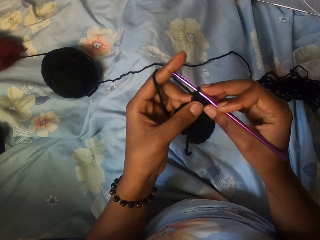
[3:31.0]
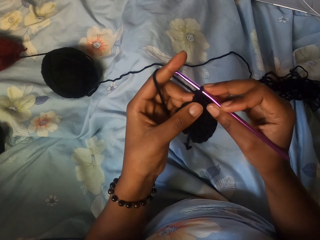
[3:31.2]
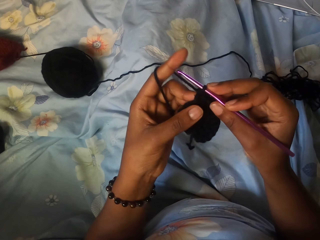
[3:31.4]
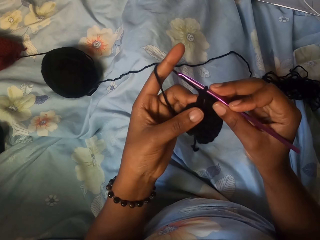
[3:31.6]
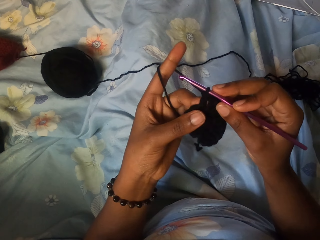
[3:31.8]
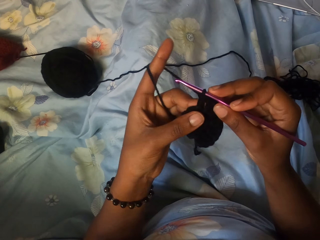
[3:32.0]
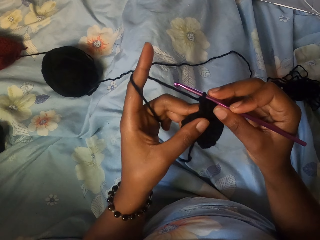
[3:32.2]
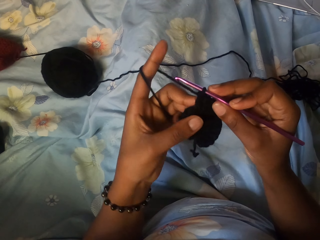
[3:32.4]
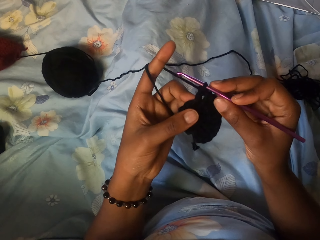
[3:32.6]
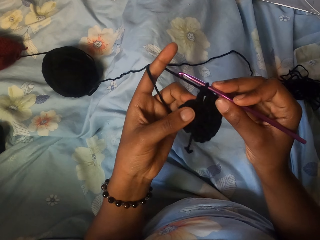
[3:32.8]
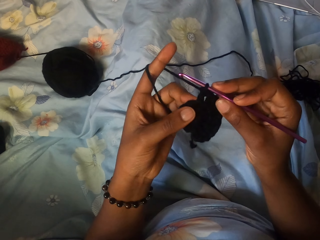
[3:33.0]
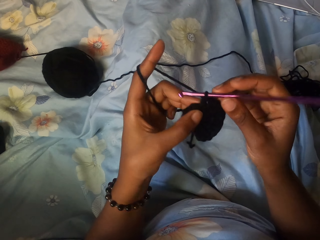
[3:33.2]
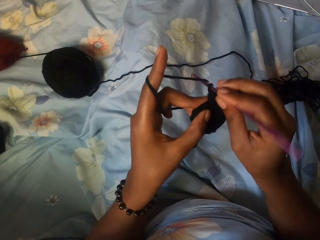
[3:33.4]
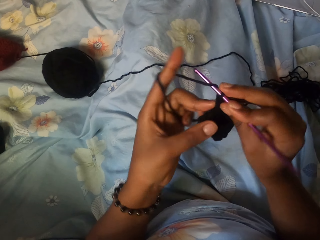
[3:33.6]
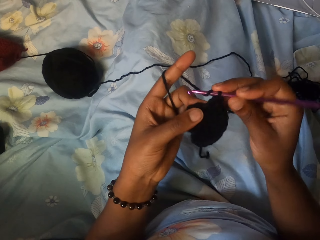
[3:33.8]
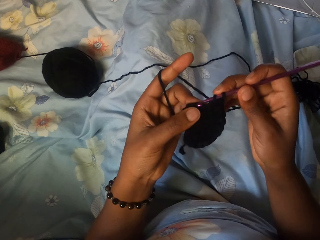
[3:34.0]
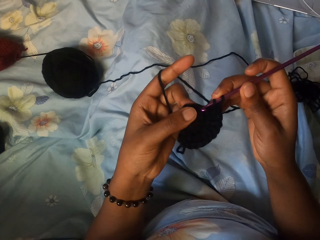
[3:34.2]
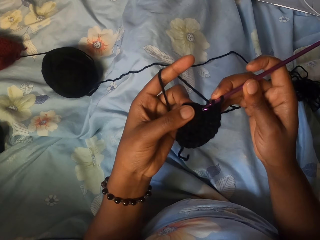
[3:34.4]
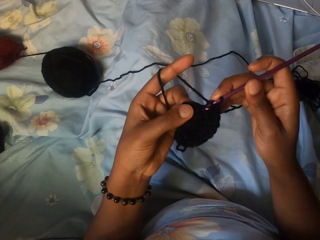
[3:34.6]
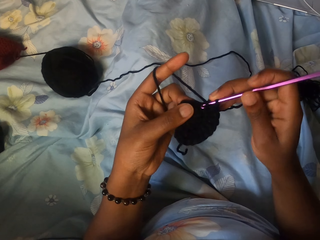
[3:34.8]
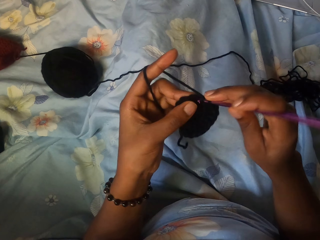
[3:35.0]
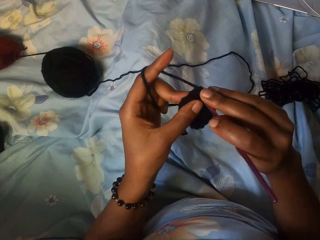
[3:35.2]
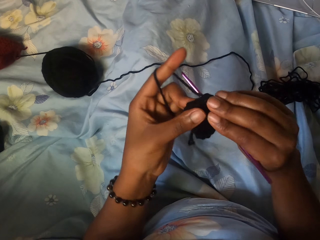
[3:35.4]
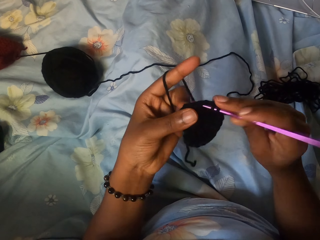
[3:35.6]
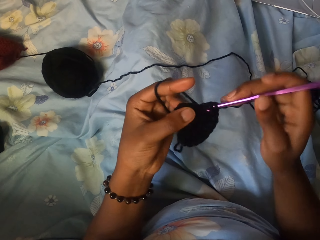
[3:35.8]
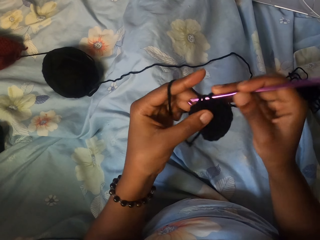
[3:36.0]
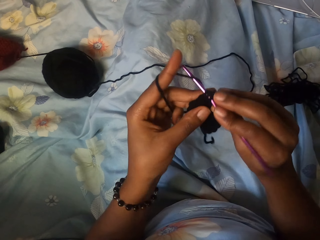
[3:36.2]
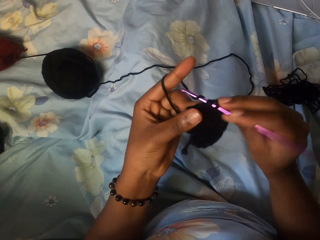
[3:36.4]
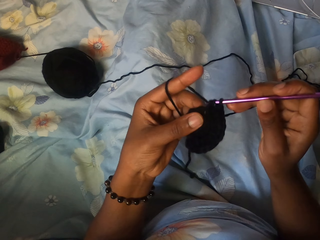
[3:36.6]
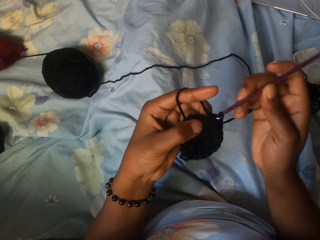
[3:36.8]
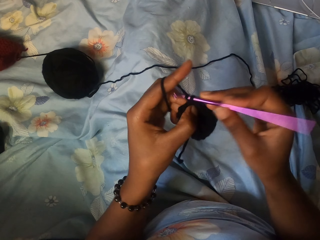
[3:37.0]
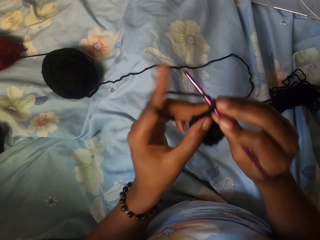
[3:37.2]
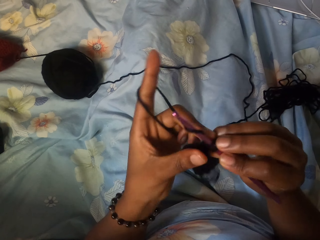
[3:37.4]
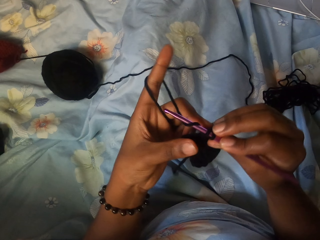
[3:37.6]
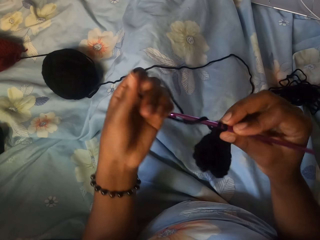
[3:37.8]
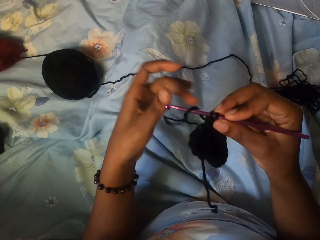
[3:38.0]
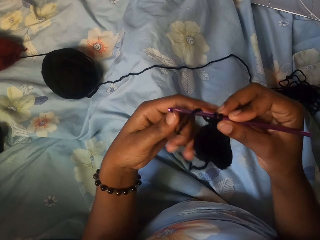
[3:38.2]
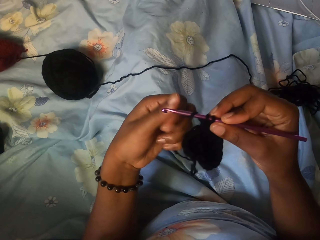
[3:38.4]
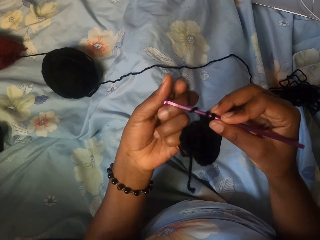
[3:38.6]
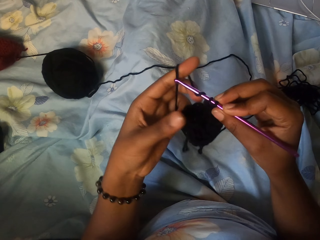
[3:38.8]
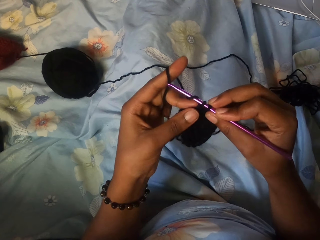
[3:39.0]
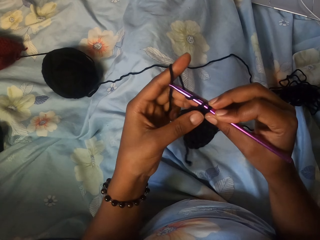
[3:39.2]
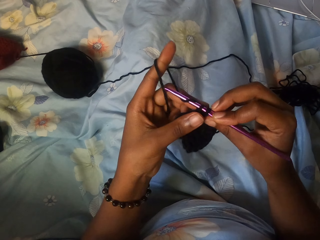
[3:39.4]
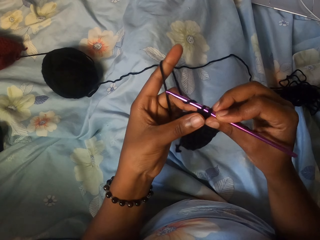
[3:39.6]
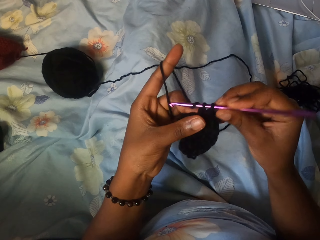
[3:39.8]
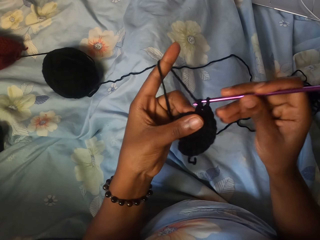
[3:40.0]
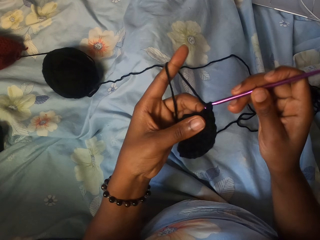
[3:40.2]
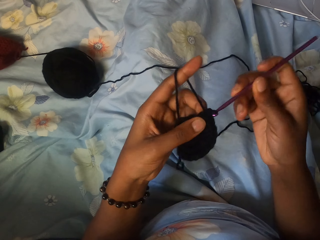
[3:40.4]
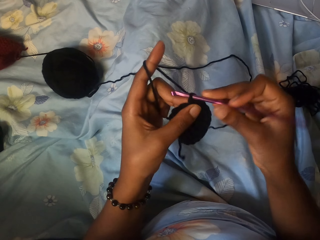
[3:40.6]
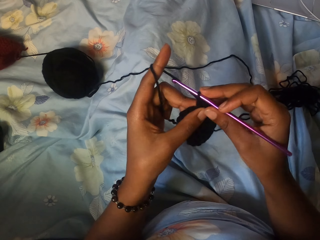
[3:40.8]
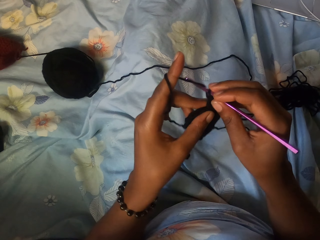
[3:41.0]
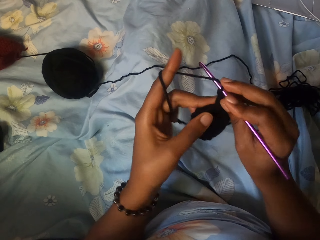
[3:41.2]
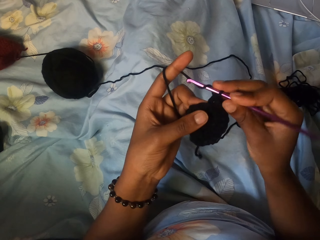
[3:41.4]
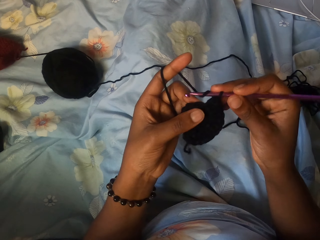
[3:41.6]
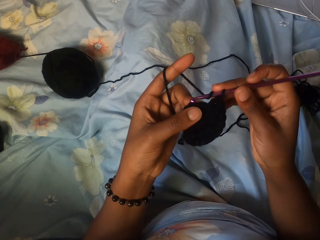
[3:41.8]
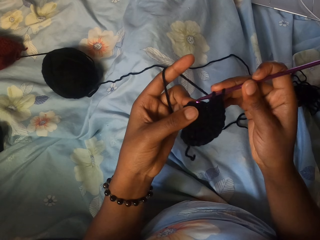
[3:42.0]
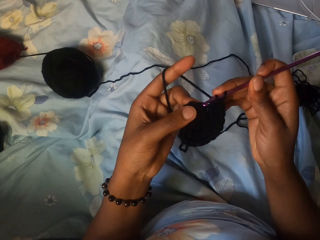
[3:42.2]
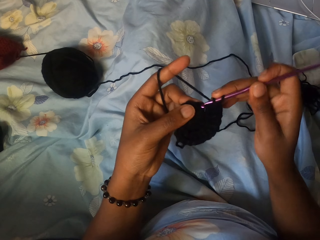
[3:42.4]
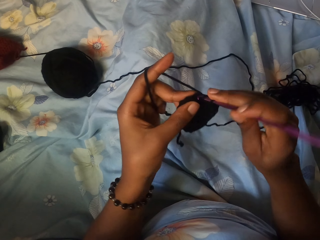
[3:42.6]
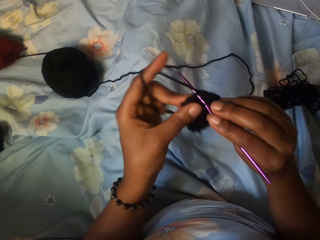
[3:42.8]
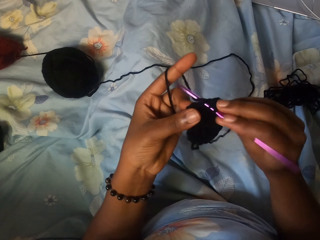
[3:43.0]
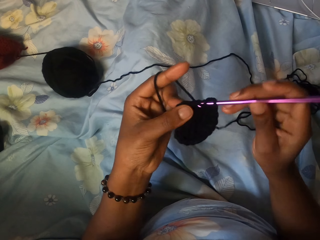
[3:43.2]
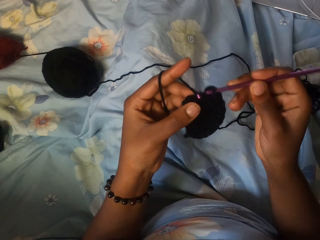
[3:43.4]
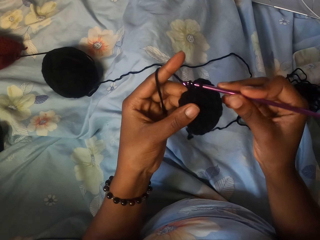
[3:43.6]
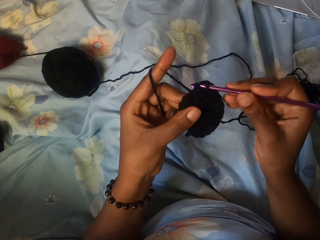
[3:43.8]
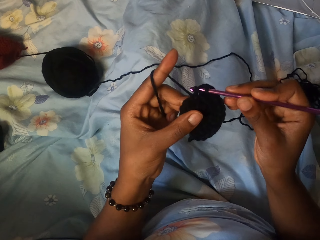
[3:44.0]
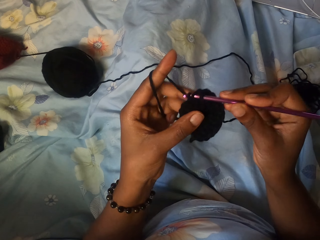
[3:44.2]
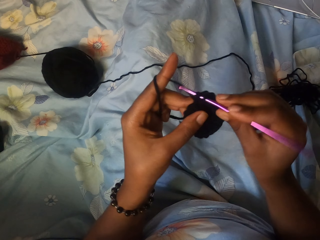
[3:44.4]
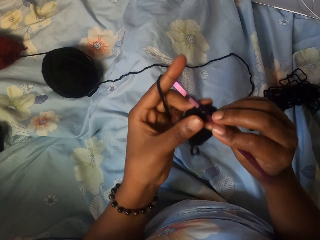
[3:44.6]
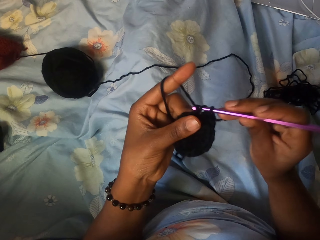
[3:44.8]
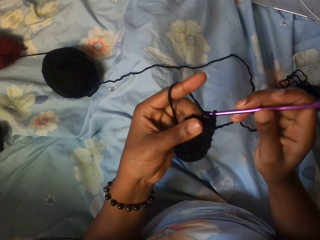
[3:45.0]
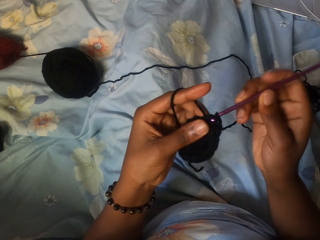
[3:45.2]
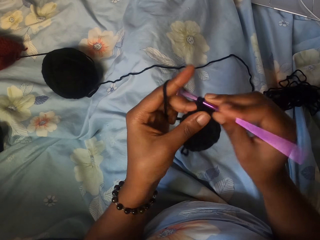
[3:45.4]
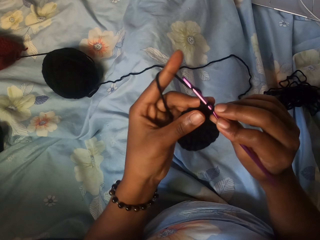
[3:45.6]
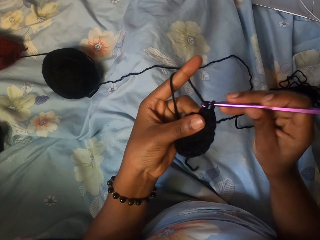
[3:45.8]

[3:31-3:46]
The camera wearer rolls the yarn on a finger. They knit with the yarn and hook.
